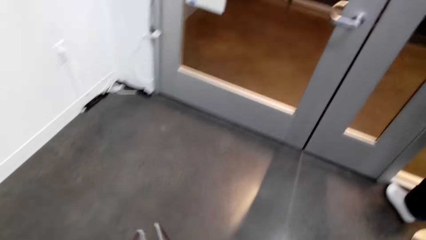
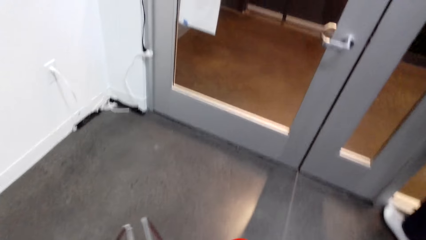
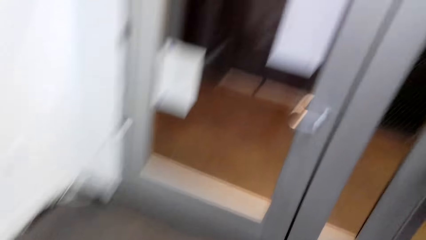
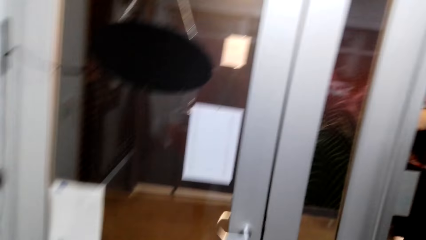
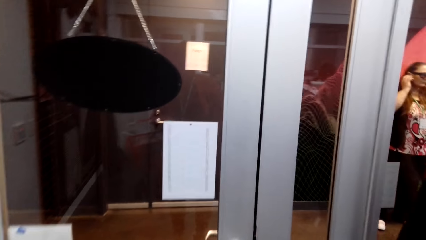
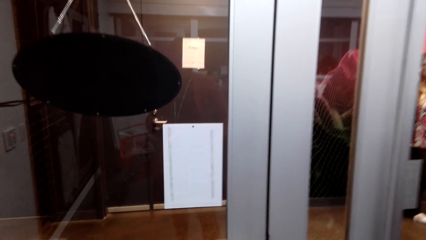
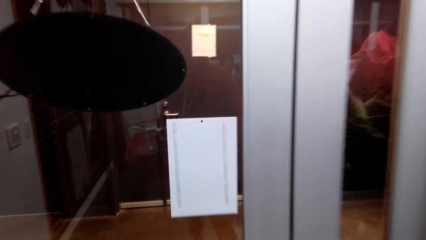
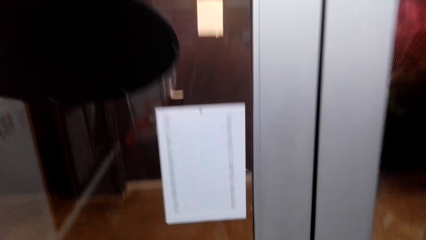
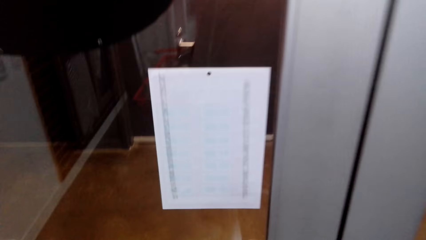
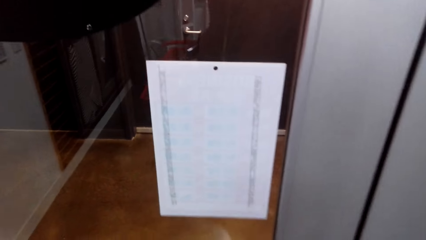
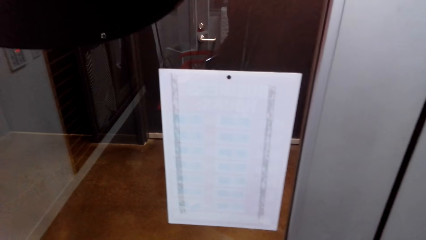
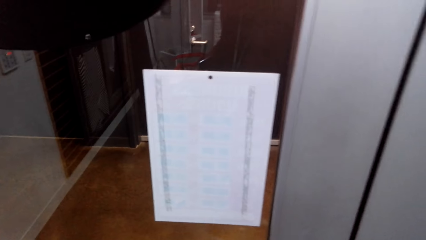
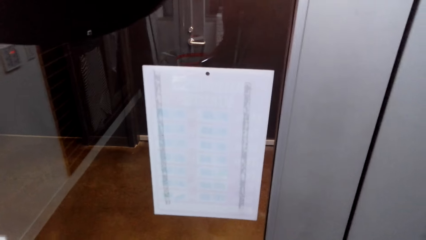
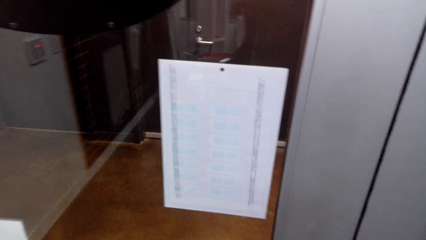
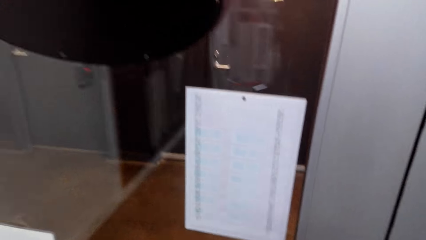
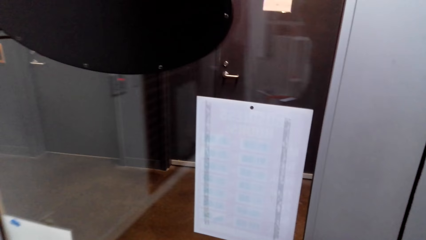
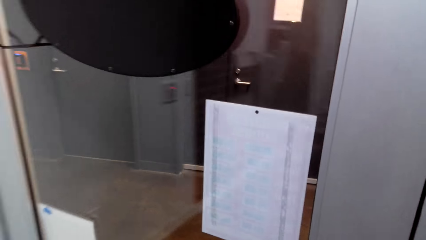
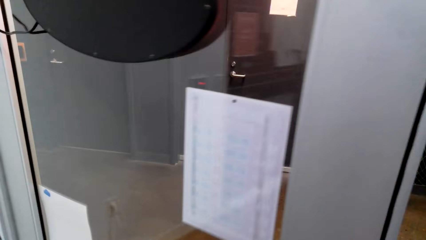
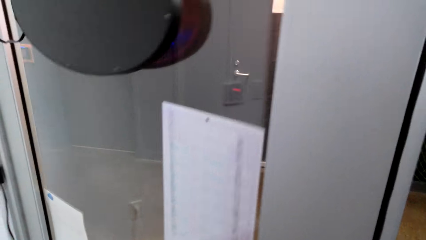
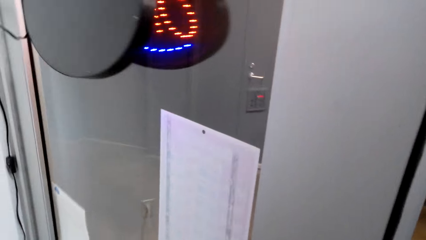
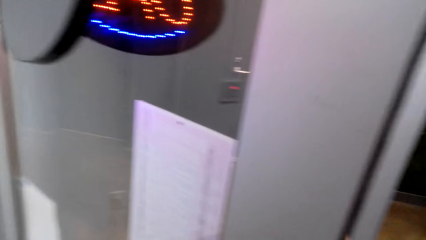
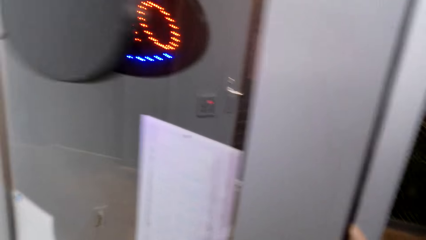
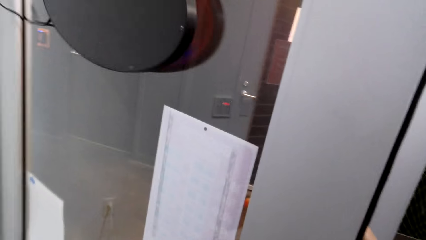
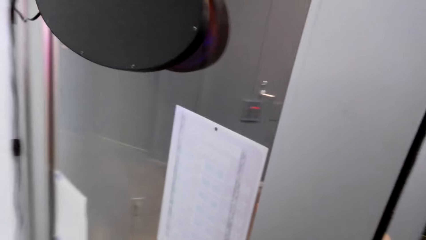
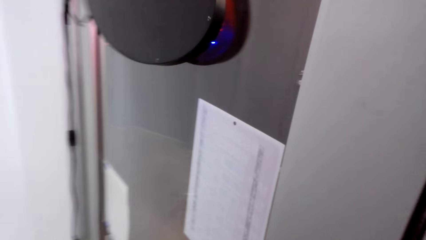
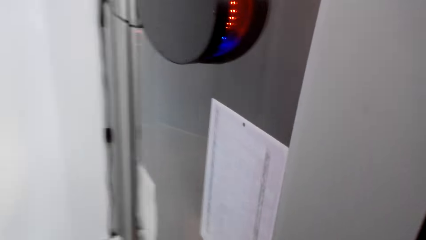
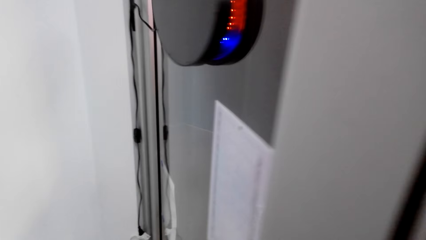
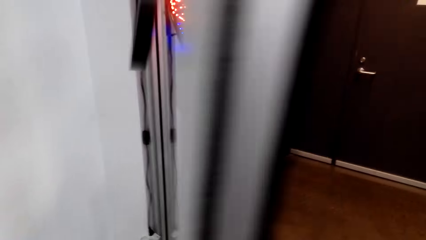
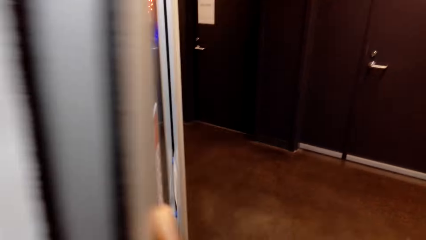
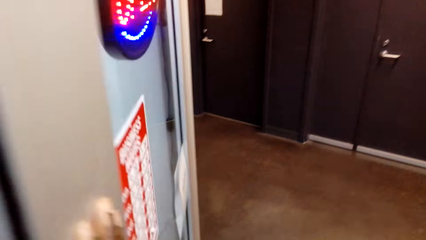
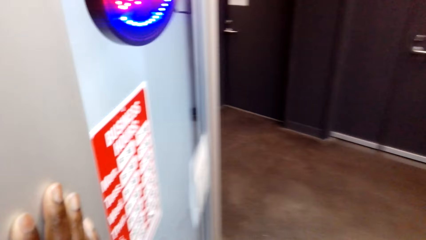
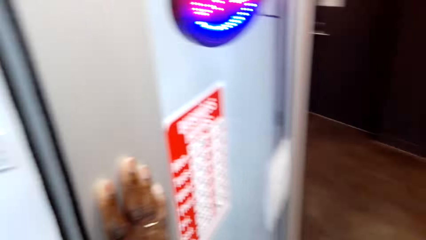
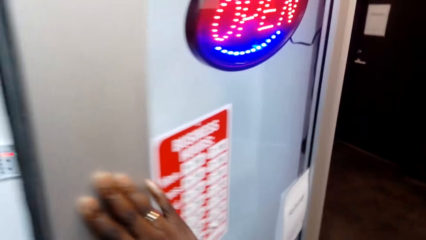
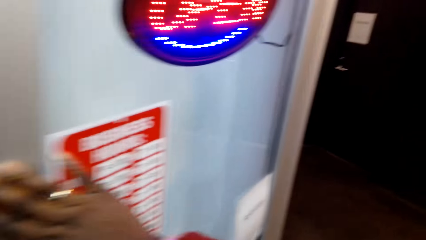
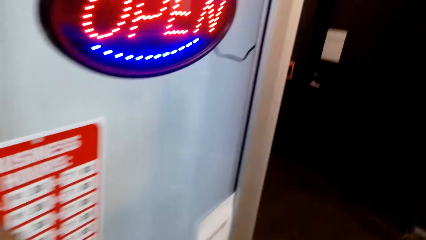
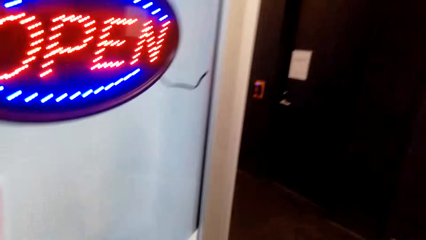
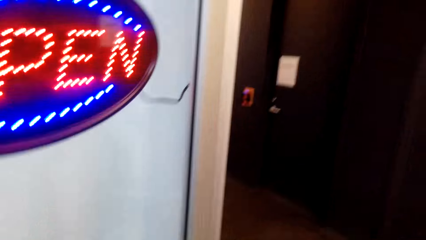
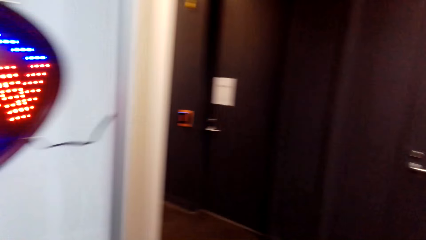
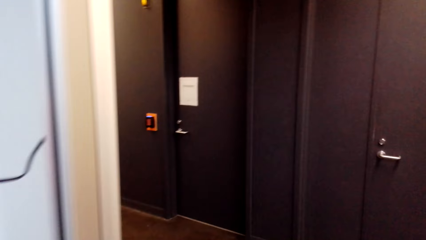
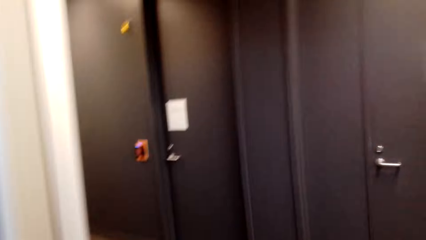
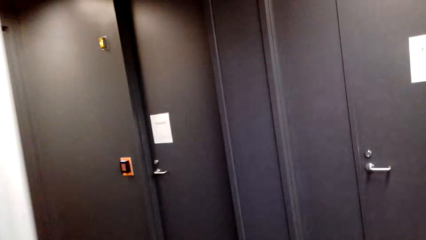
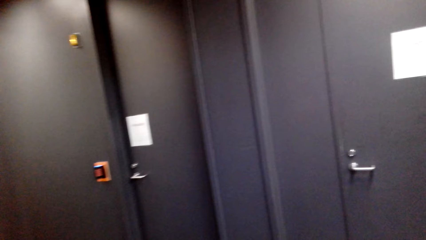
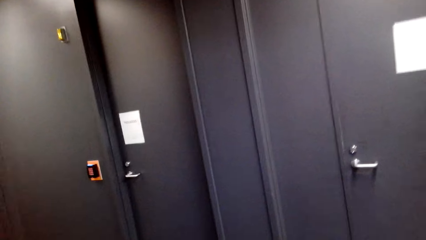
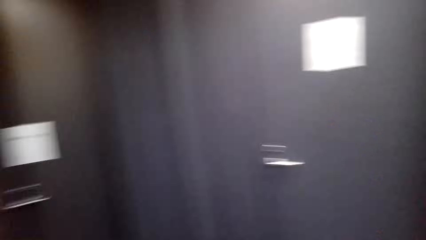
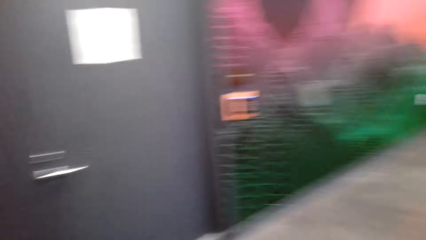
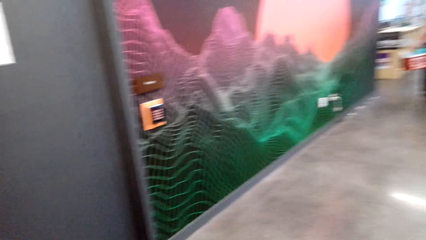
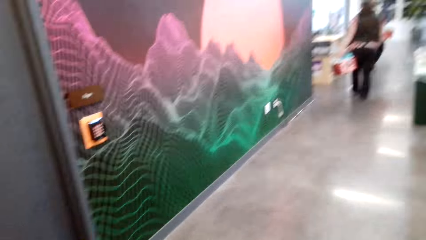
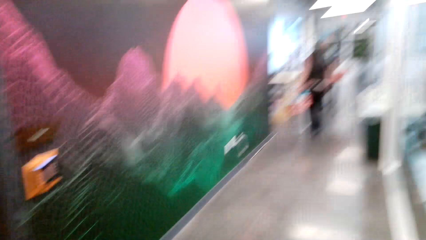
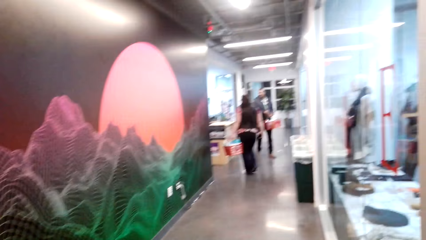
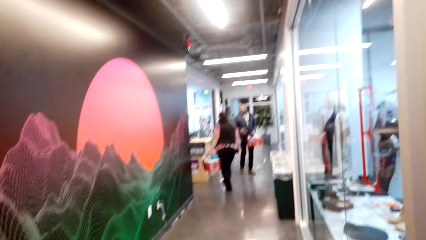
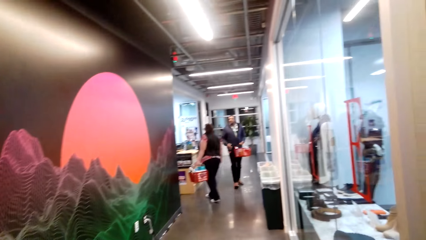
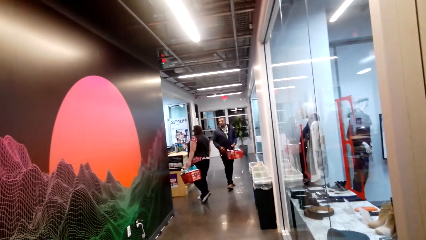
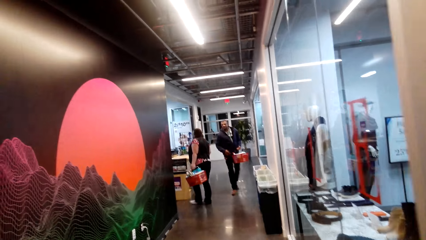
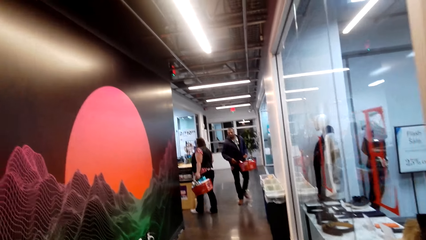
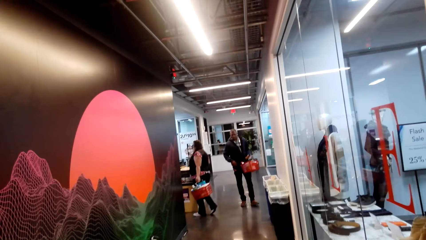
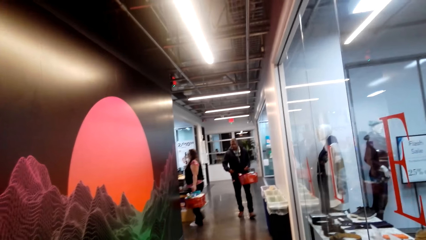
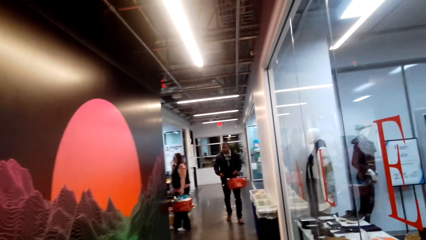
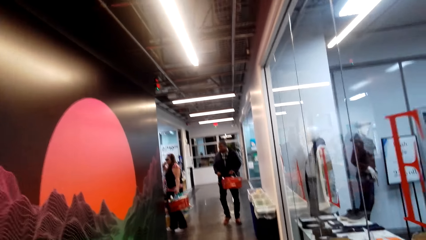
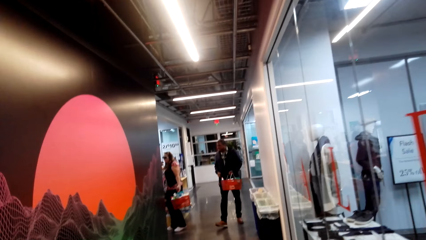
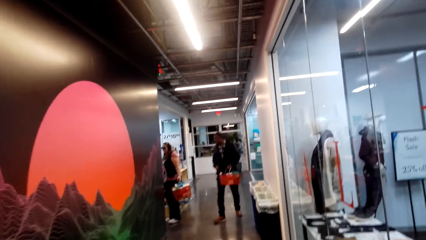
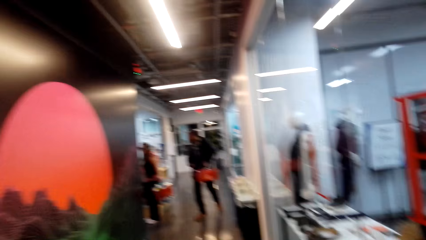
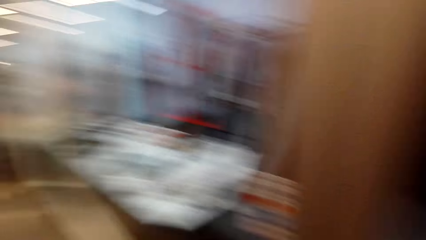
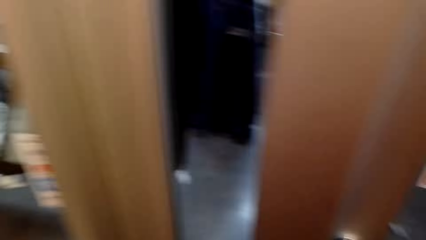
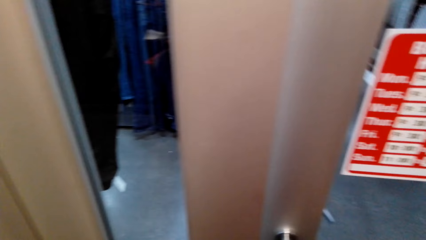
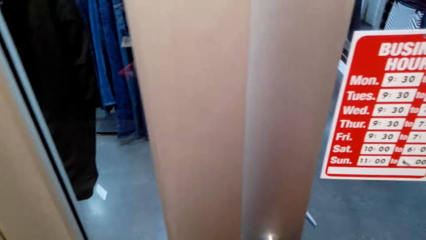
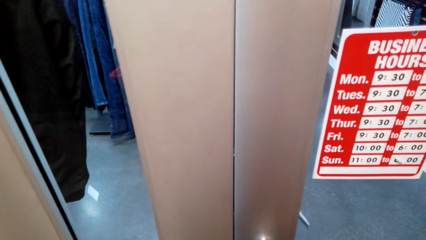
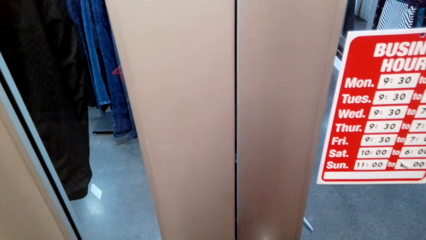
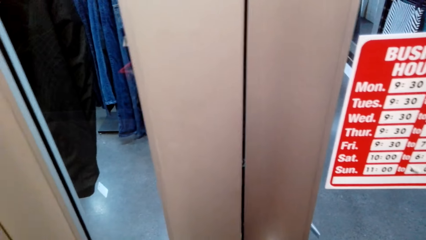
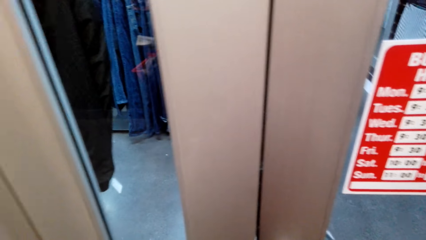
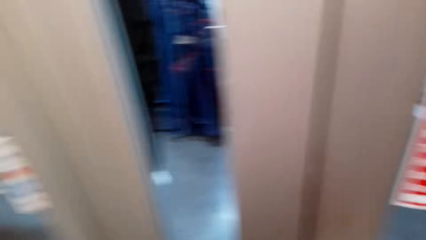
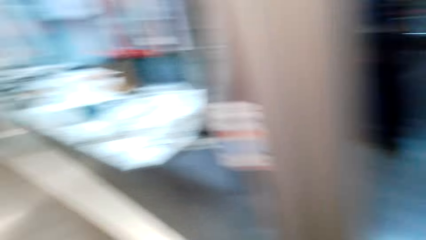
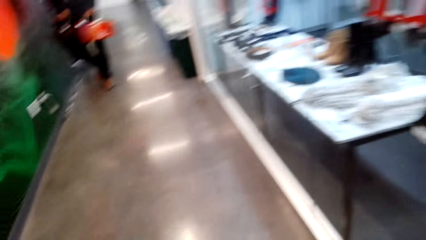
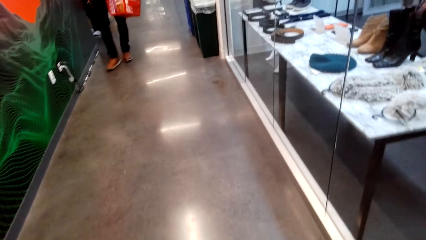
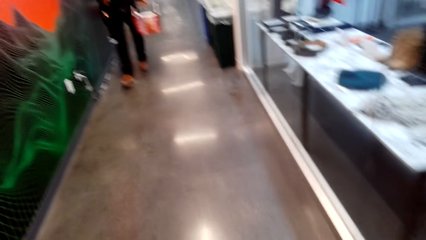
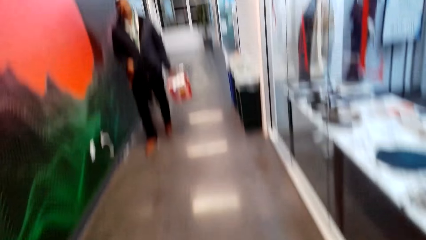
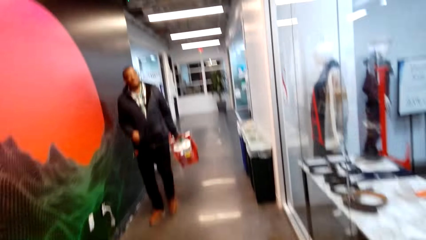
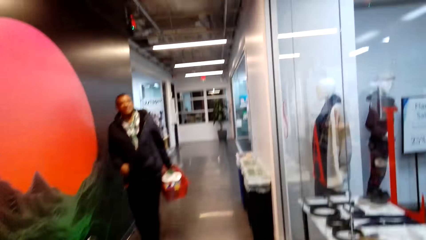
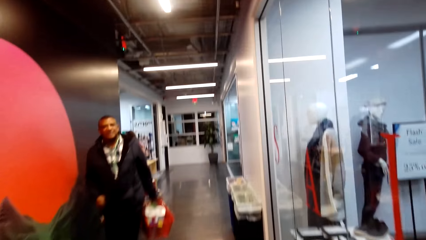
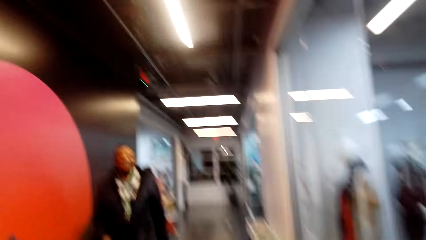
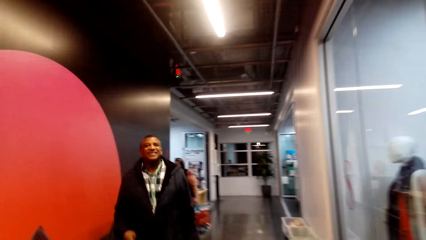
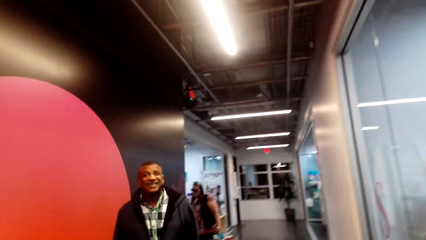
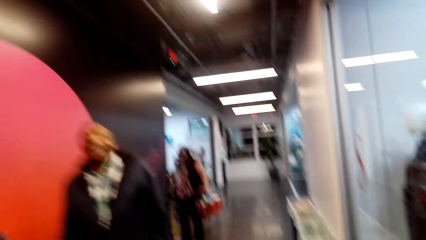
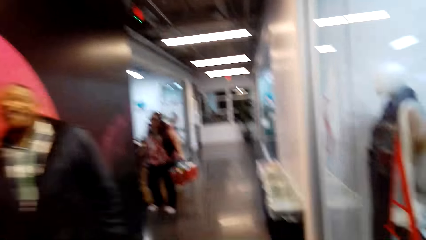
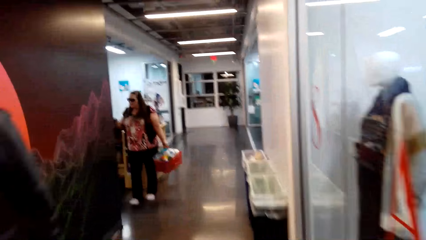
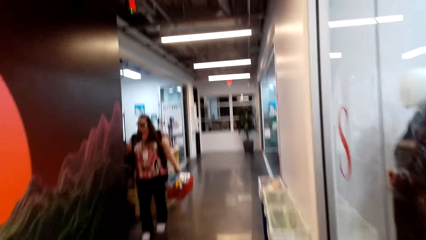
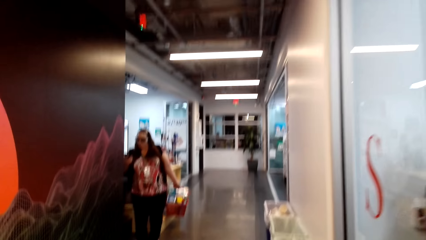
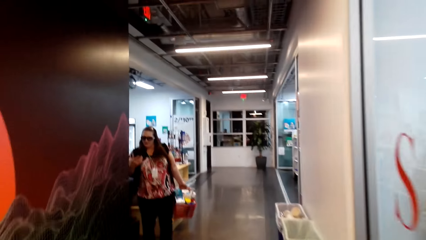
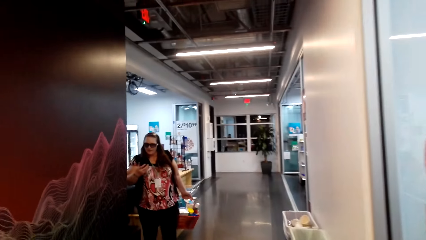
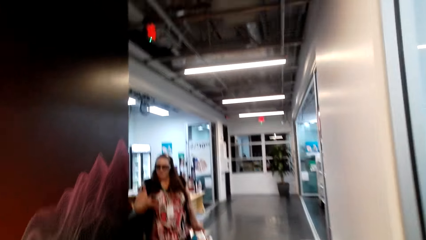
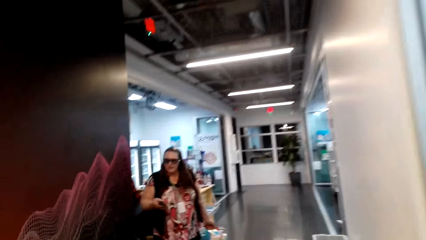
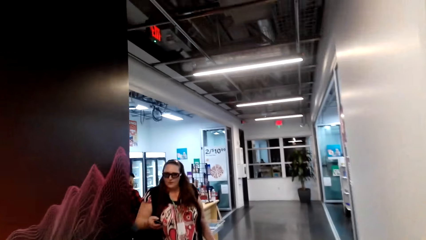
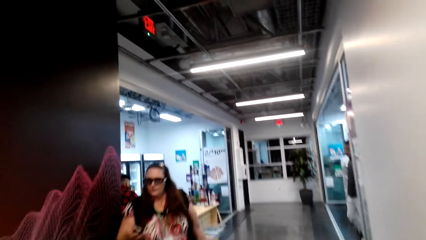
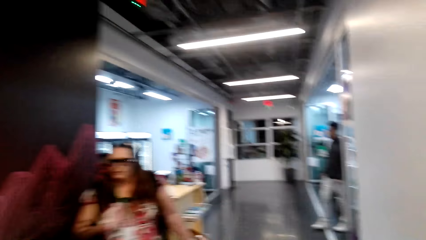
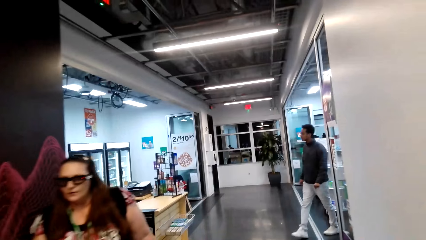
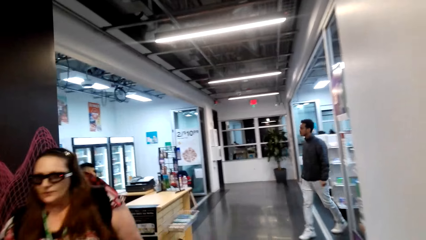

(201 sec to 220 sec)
The camera wearer opens the door. They open the door. They push the door. They walk around. They look at the door. They walk around. A man walks towards the camera wearer. The man converses with the camera wearer. The camera wearer walks around. A woman walks by the camera wearer.
